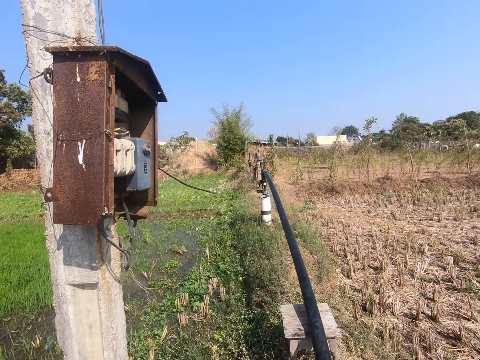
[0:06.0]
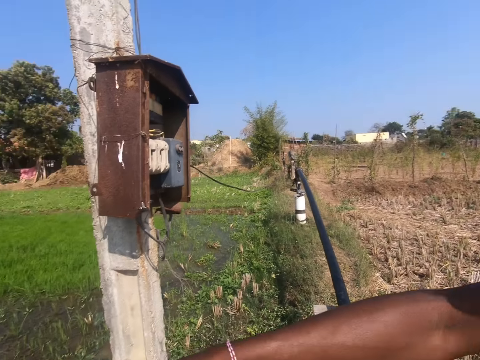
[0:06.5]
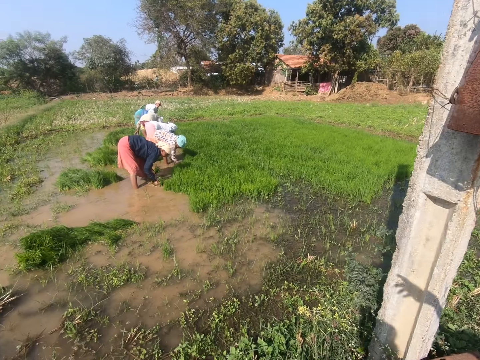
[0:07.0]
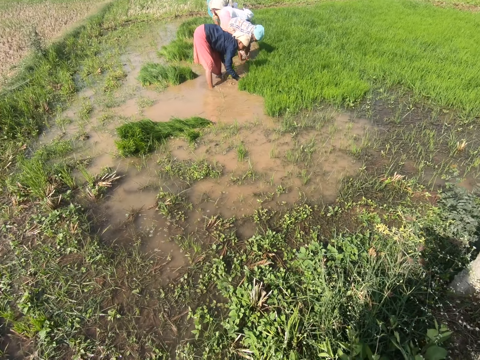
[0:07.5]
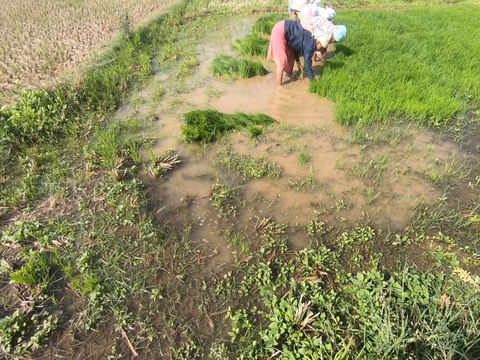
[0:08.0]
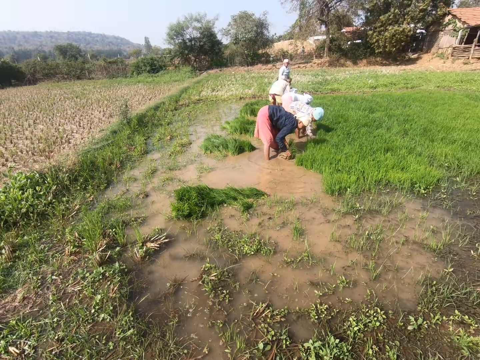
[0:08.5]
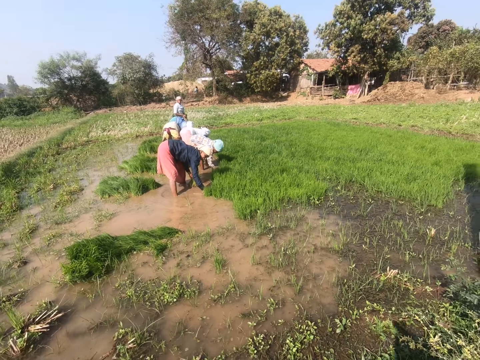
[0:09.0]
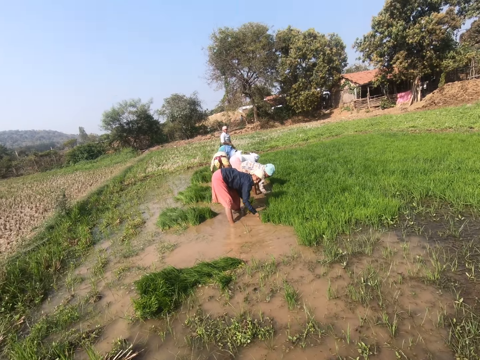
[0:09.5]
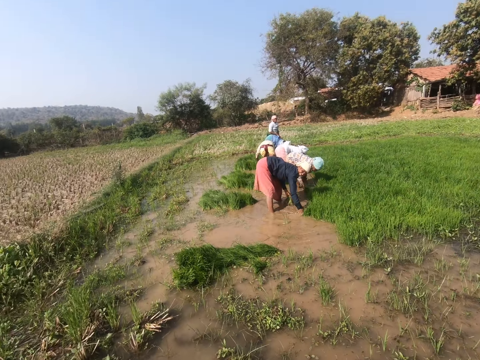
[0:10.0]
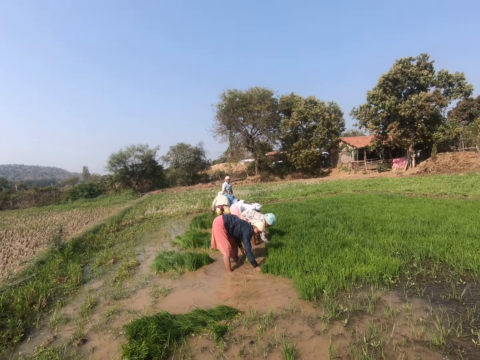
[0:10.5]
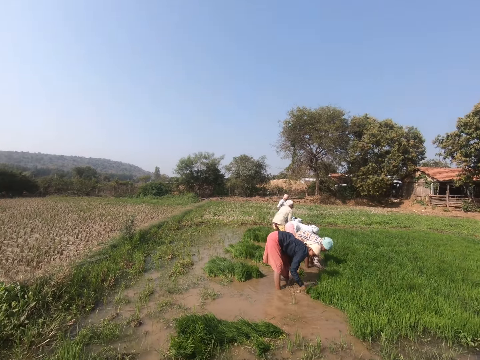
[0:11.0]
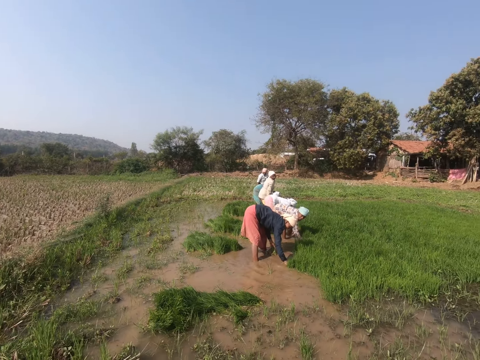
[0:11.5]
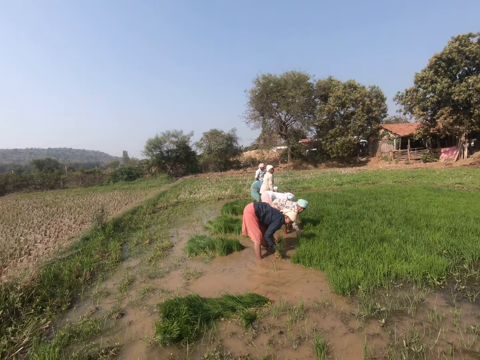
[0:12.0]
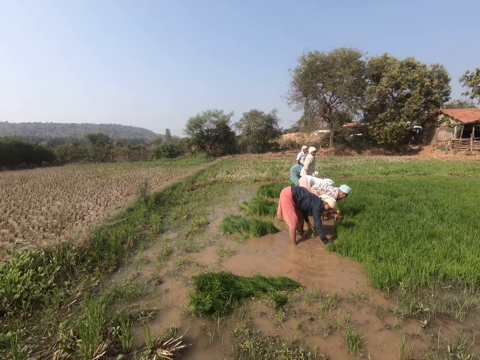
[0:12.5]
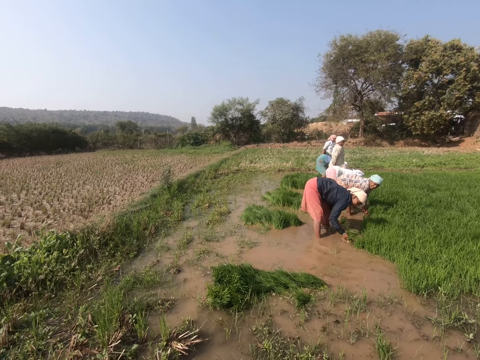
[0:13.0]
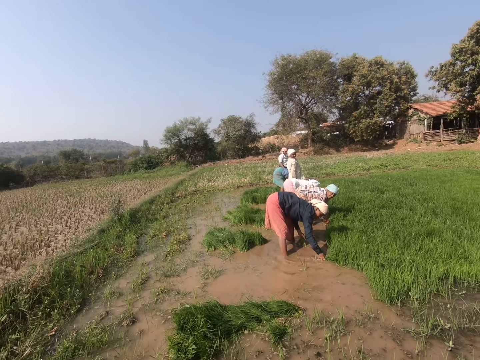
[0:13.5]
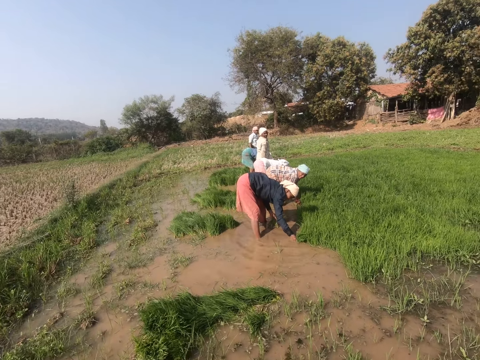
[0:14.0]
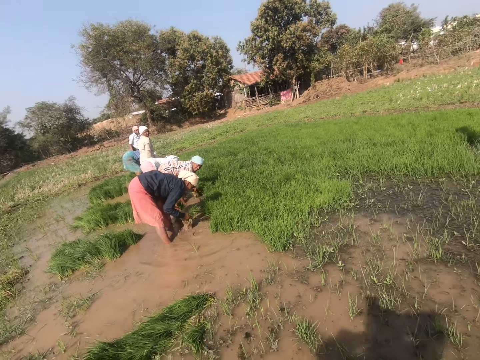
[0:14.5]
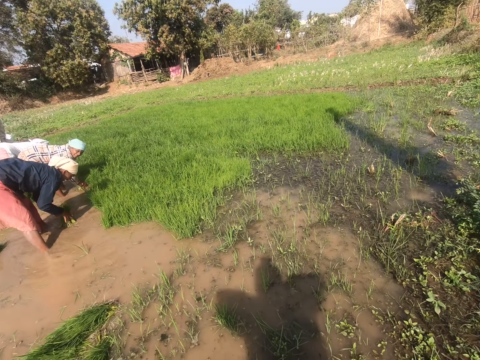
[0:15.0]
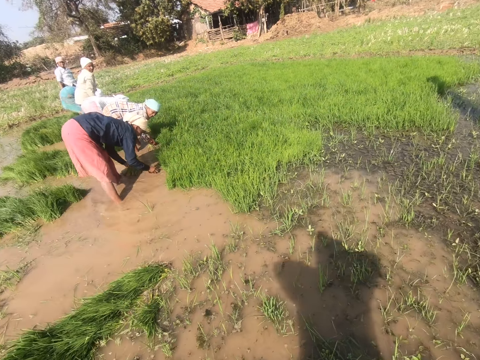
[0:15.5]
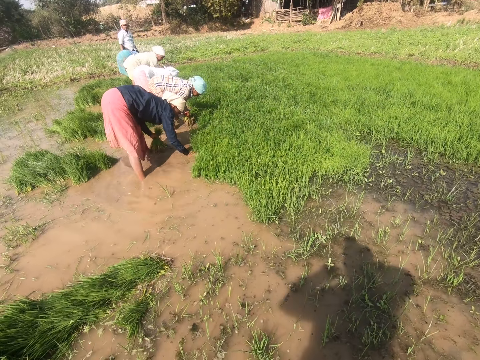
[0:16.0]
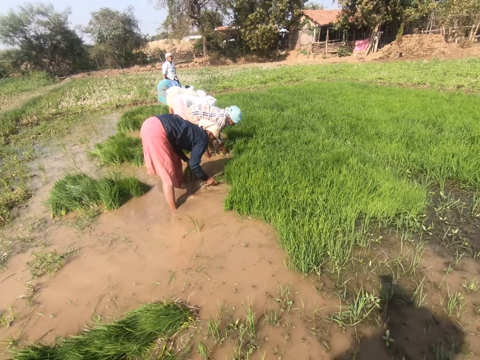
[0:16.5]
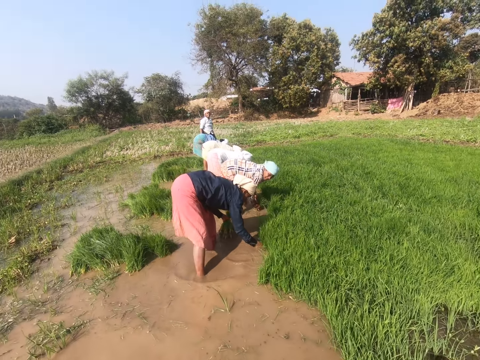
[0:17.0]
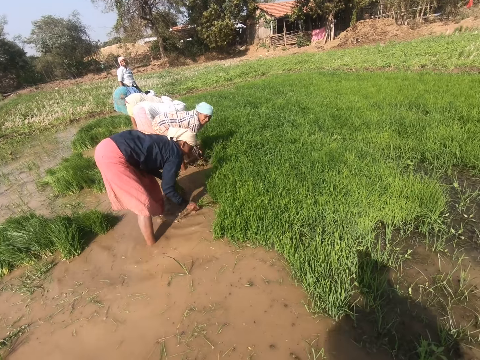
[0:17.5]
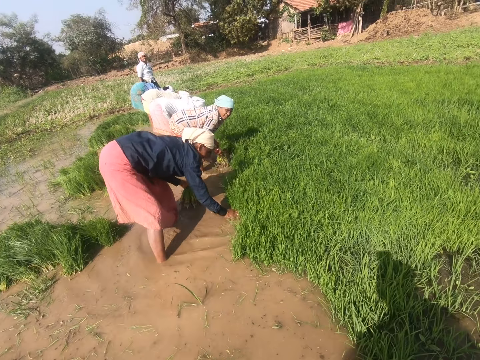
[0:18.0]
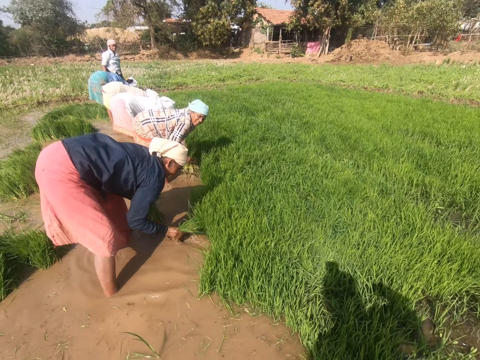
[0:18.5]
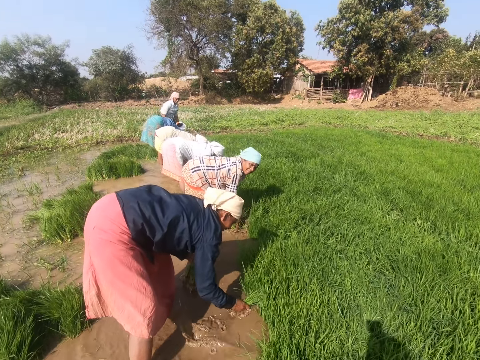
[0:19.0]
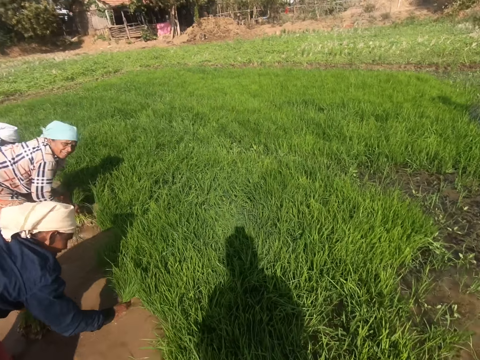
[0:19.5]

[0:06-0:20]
A man stretches his hand. The camera wearer walks around.

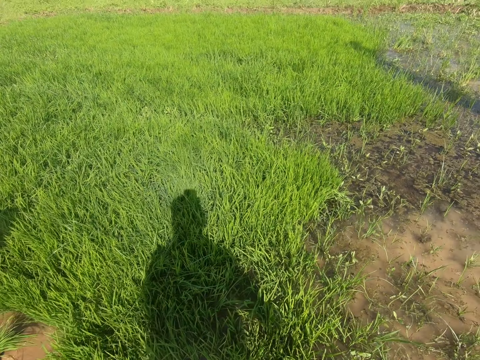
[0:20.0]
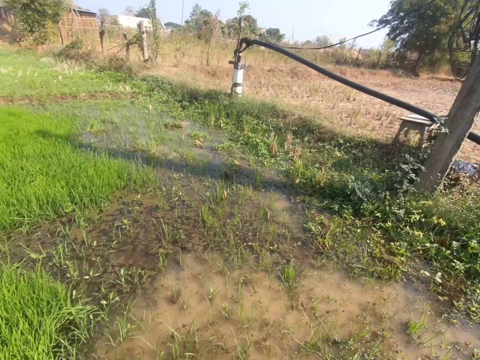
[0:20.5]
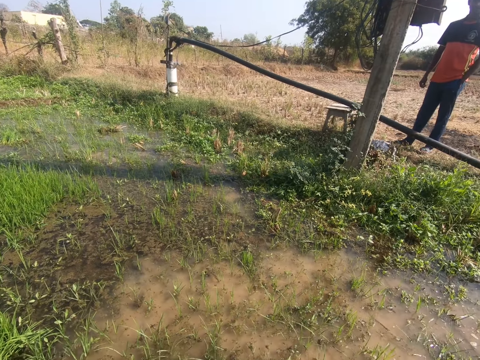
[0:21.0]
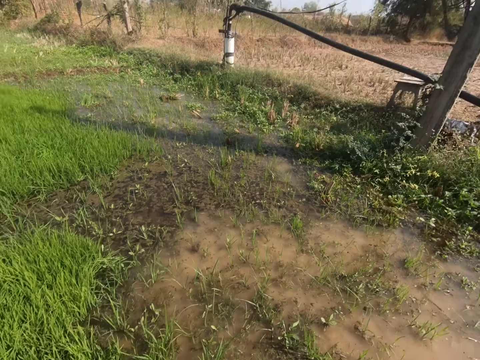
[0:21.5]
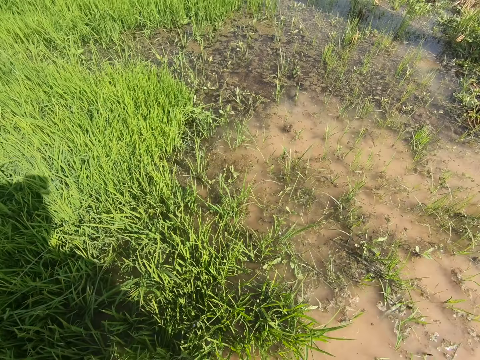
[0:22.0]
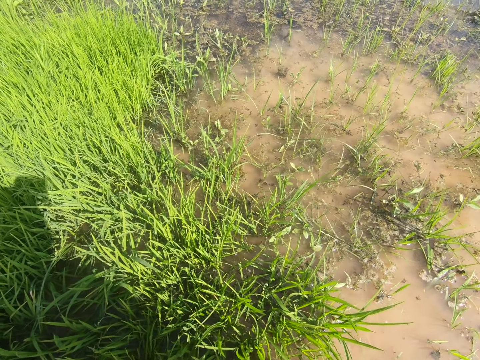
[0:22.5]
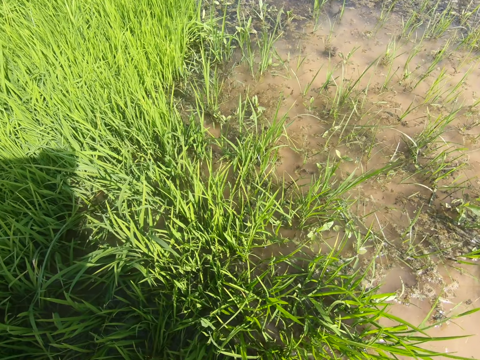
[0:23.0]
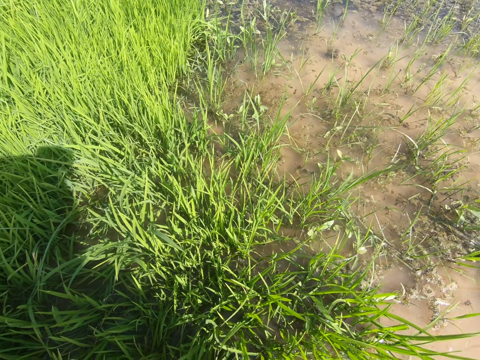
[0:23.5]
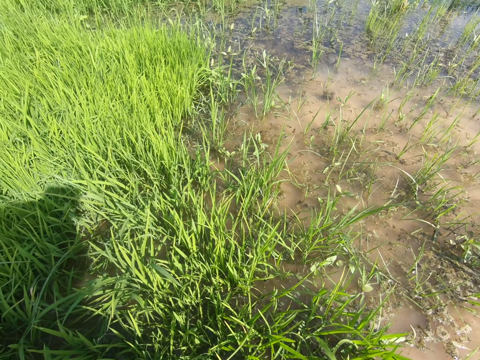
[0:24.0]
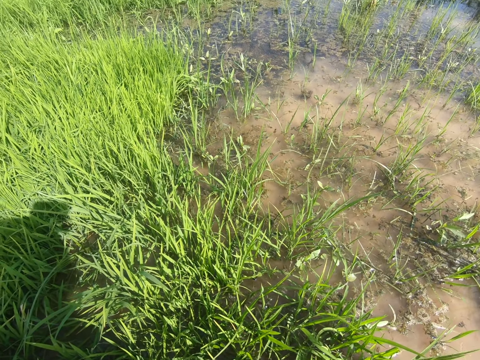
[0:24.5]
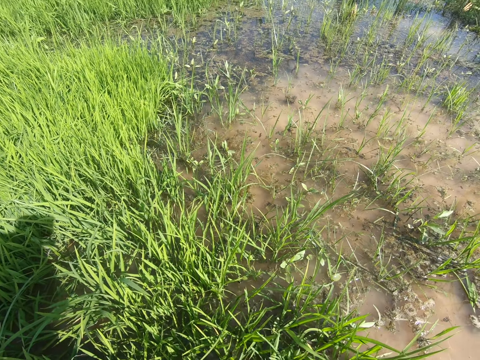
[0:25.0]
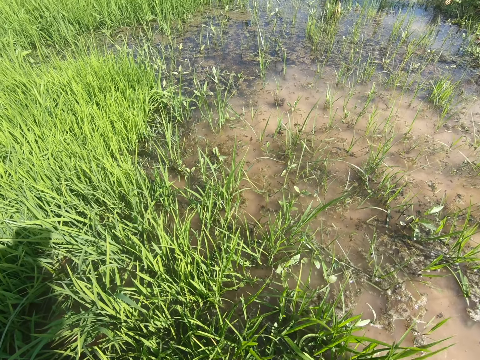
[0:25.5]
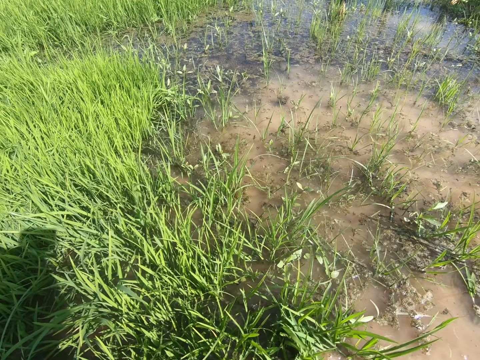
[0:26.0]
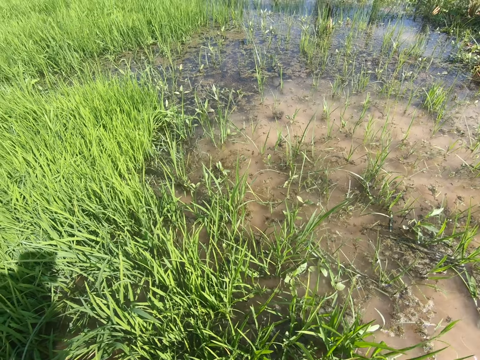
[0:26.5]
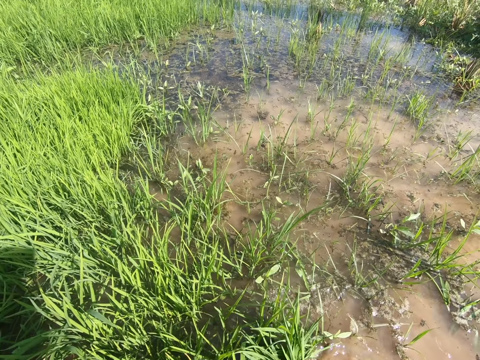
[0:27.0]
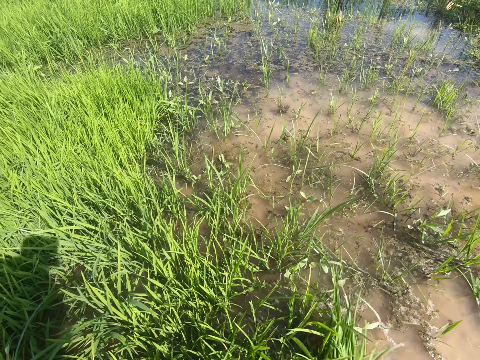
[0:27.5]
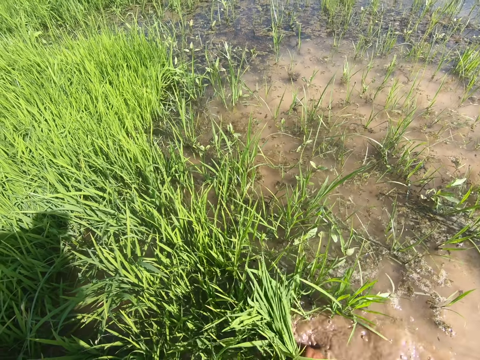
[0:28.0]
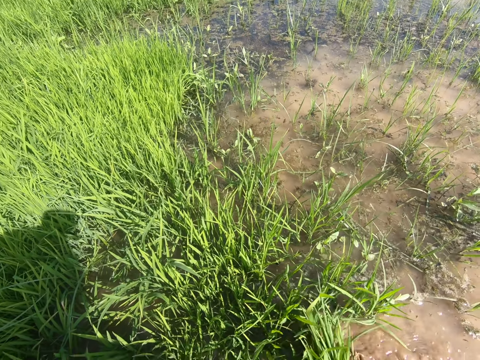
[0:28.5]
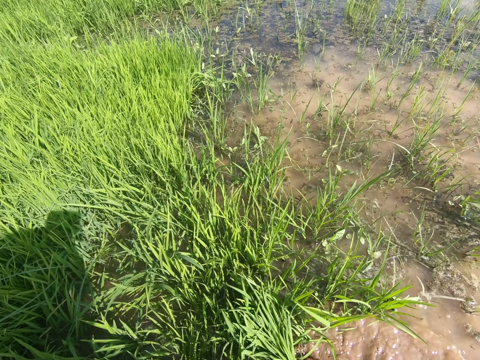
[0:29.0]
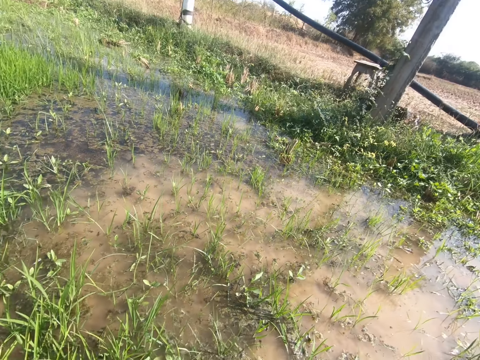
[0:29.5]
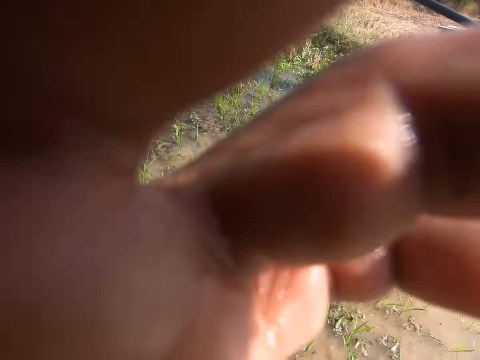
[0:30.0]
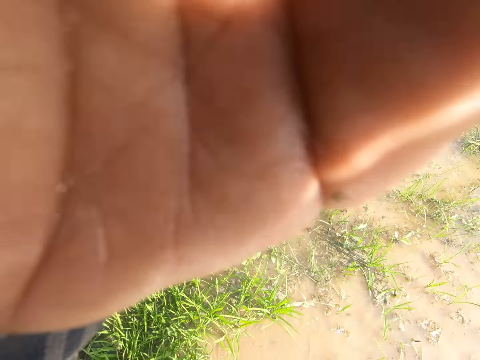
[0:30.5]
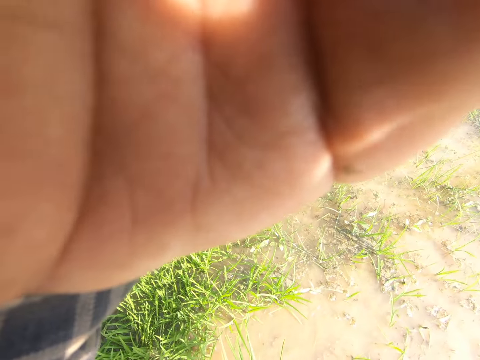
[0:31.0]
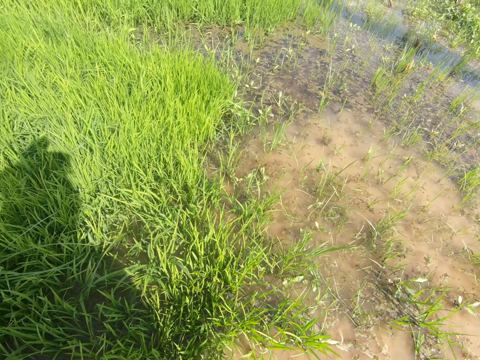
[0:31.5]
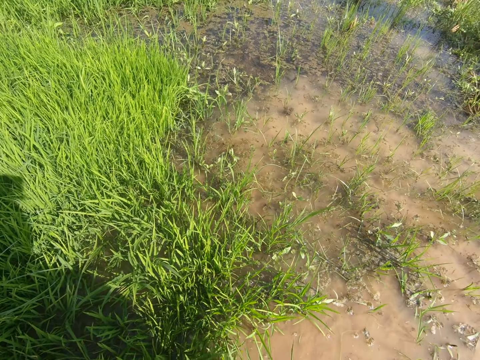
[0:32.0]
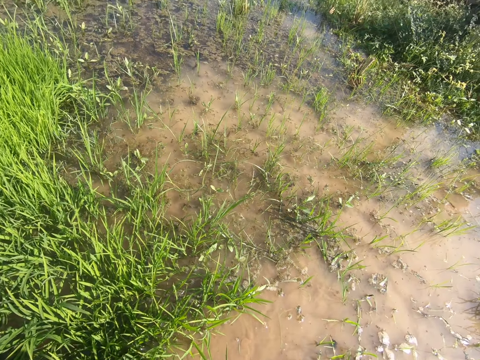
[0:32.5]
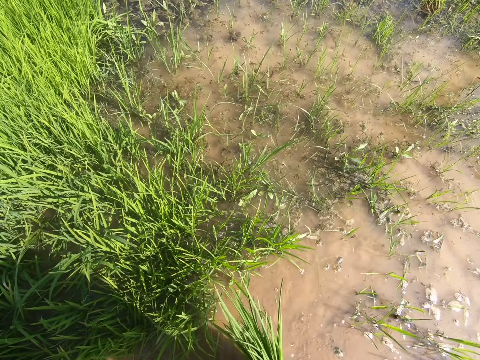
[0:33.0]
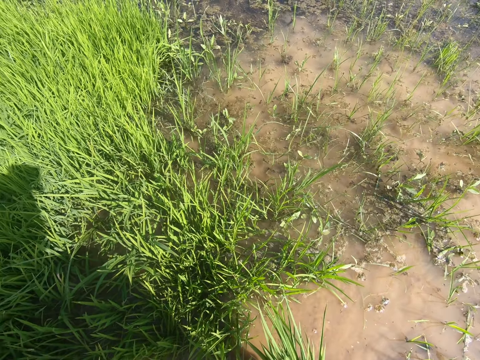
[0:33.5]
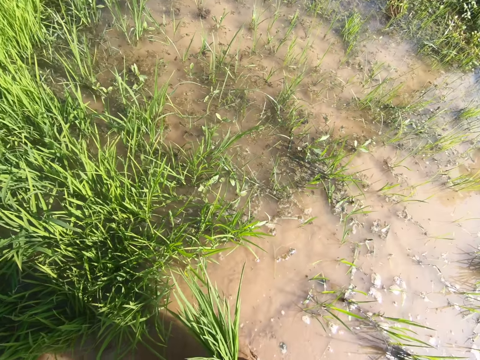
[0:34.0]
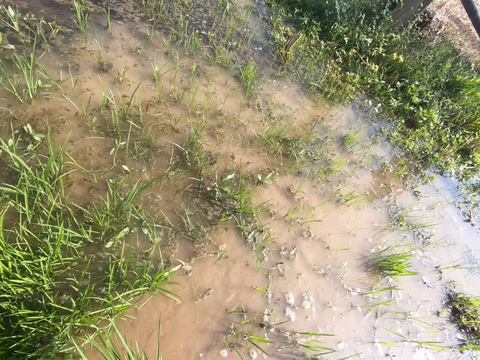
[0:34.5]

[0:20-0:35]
The camera wearer dialogues with a man. The man stands beside the garden. The camera wearer harvests the rice. They adjust the camera. They look around.
